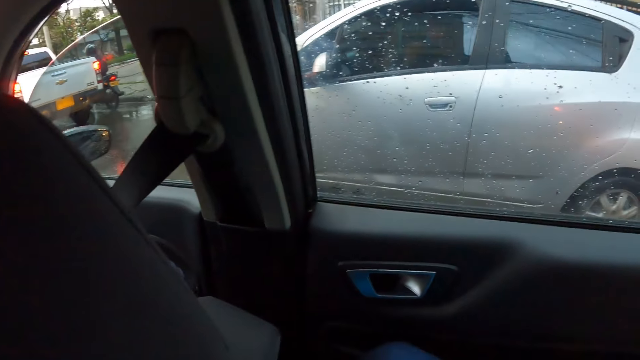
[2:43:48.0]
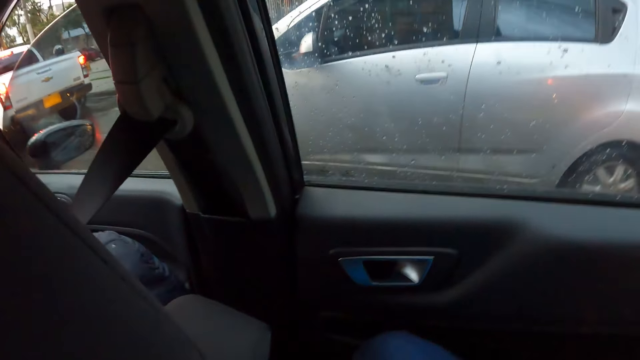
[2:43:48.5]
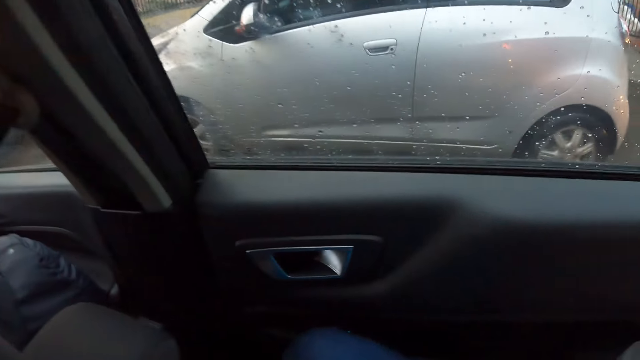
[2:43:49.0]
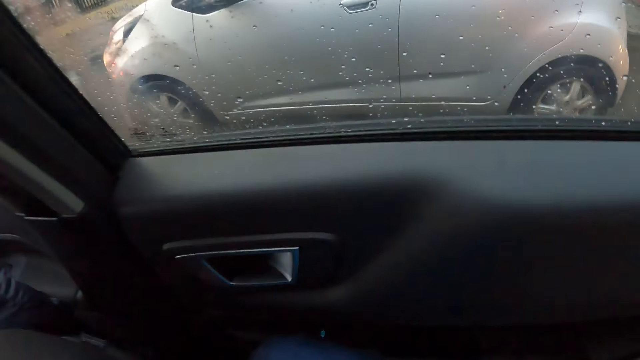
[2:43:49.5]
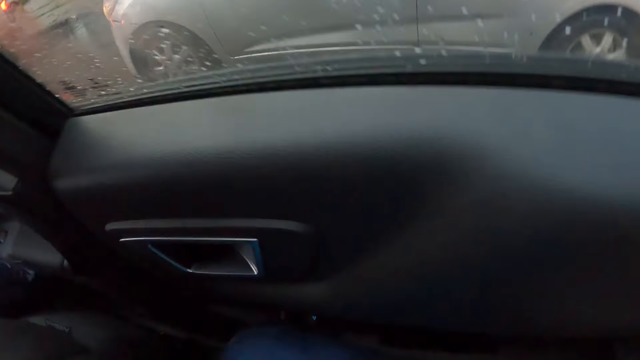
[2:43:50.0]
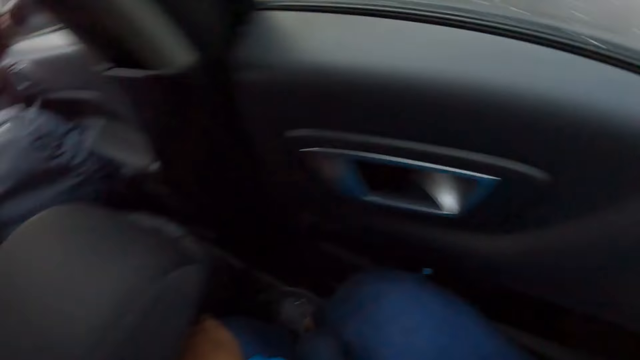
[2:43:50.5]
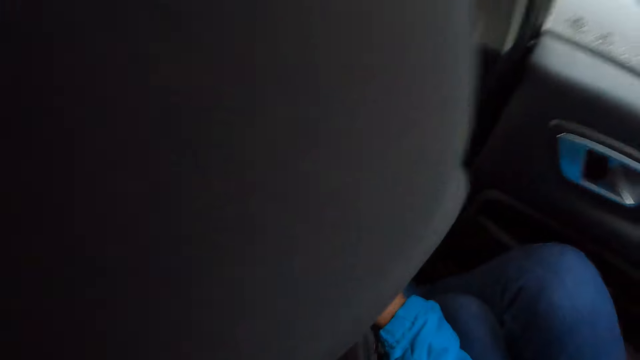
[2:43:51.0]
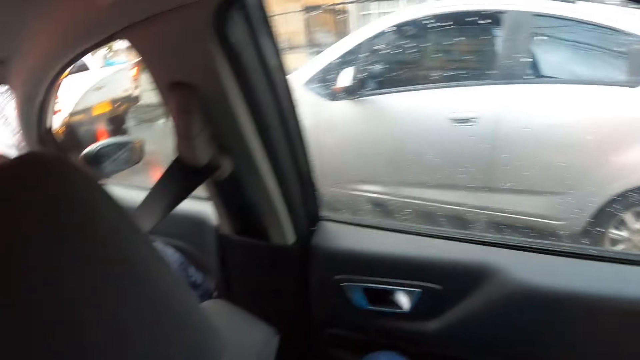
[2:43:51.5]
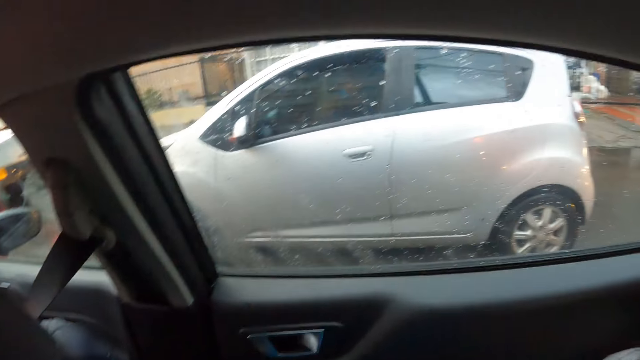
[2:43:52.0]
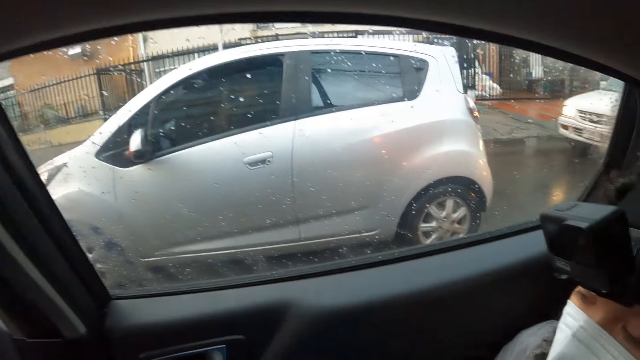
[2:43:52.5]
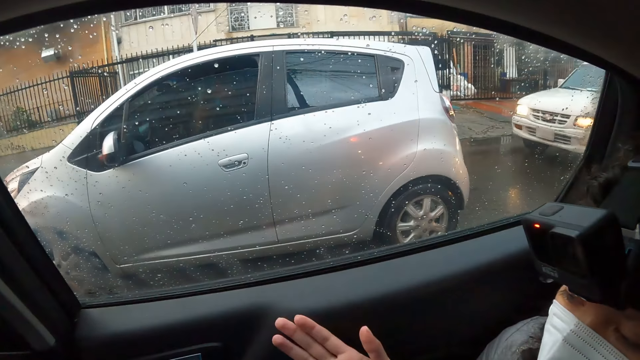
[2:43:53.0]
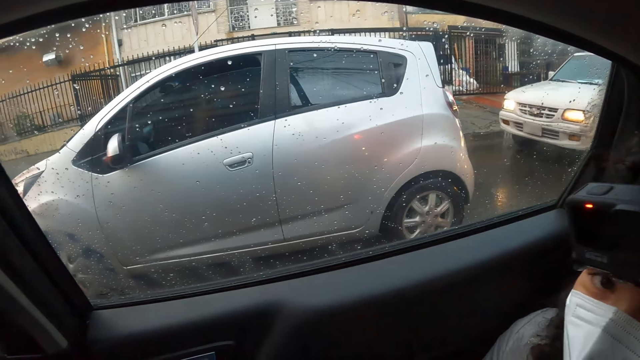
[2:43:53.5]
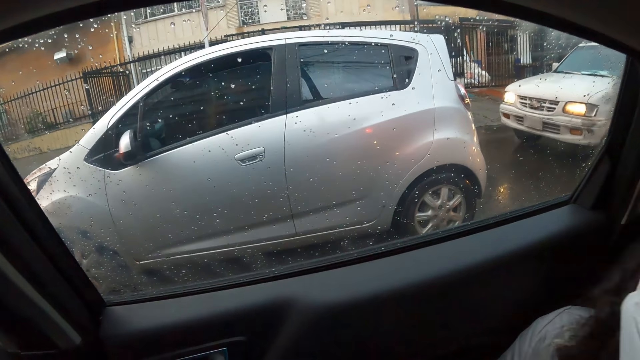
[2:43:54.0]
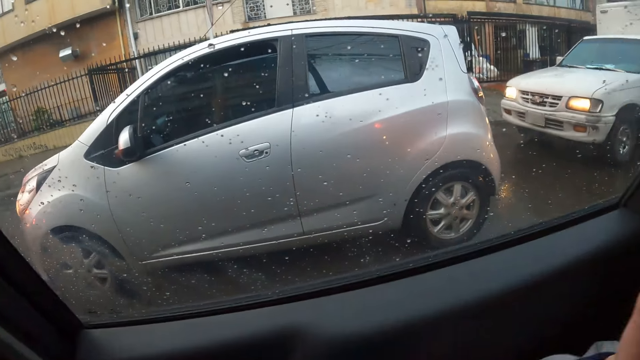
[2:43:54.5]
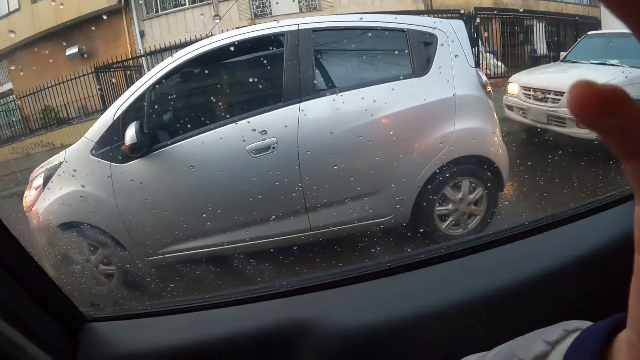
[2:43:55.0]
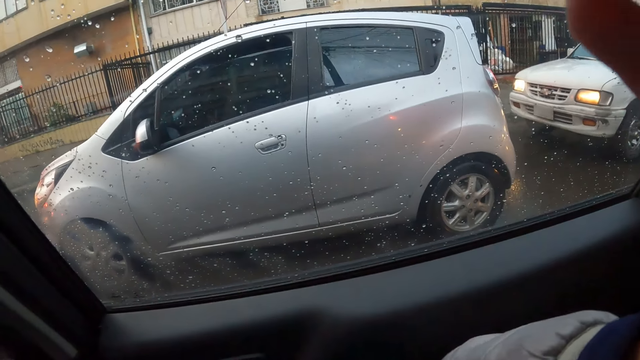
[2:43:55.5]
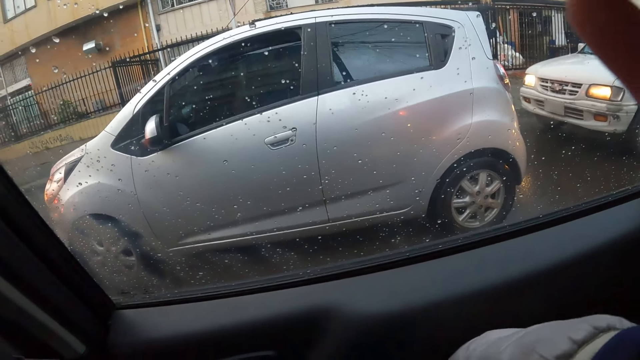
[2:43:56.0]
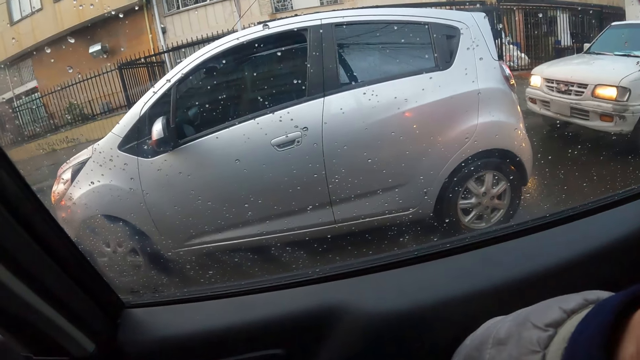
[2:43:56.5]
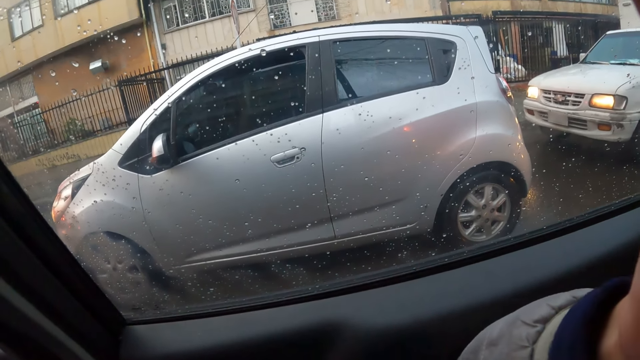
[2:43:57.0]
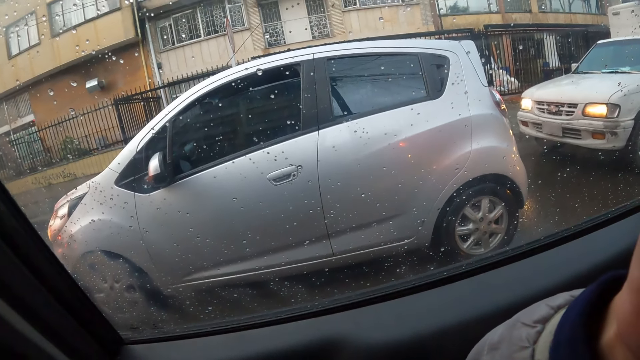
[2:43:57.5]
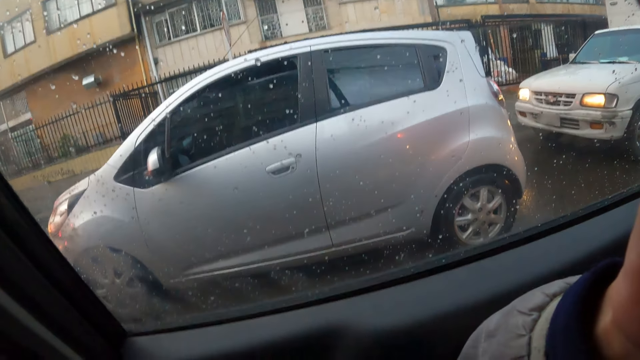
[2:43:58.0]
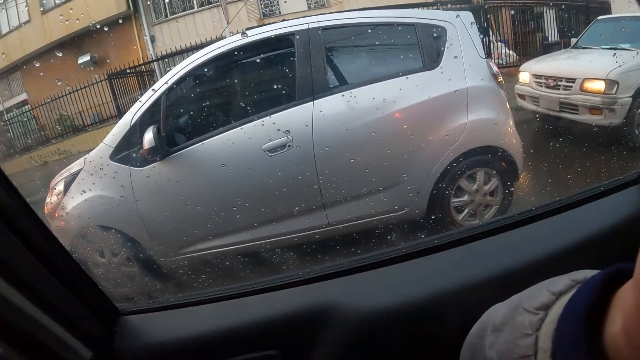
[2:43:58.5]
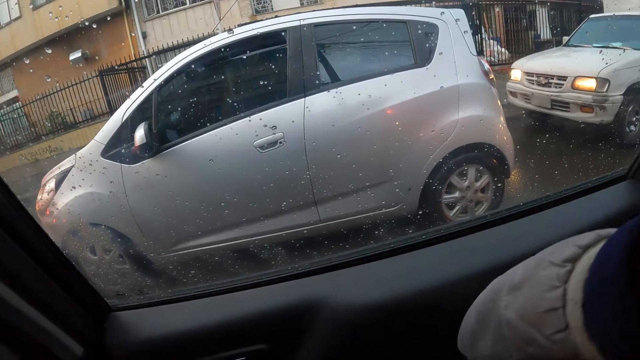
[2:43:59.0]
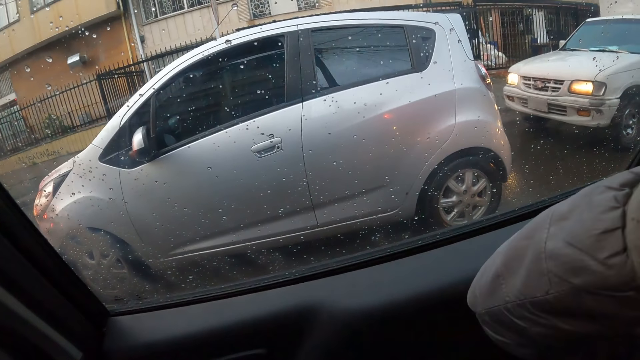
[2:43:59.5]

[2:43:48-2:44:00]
The camera wearer touches her camera with her right hand.

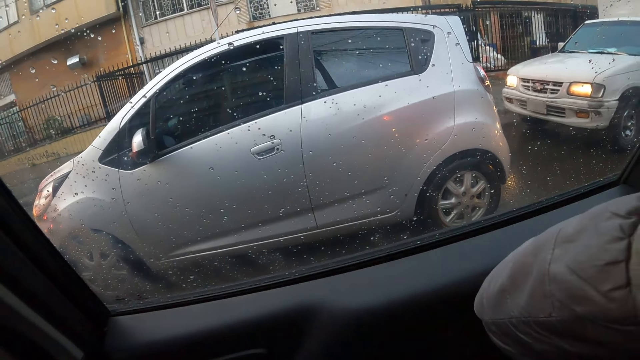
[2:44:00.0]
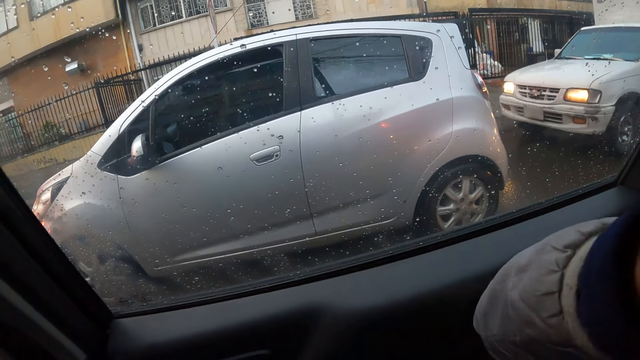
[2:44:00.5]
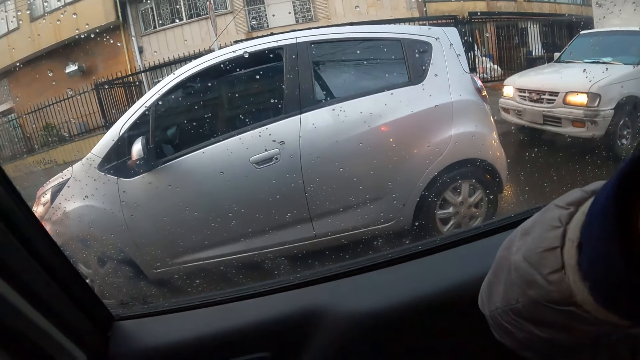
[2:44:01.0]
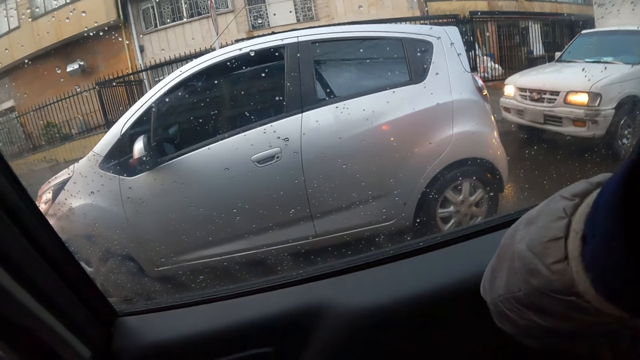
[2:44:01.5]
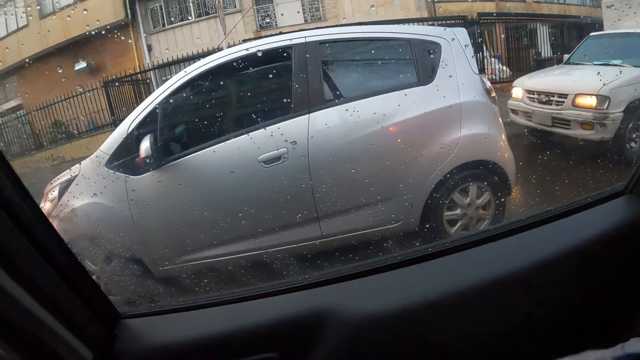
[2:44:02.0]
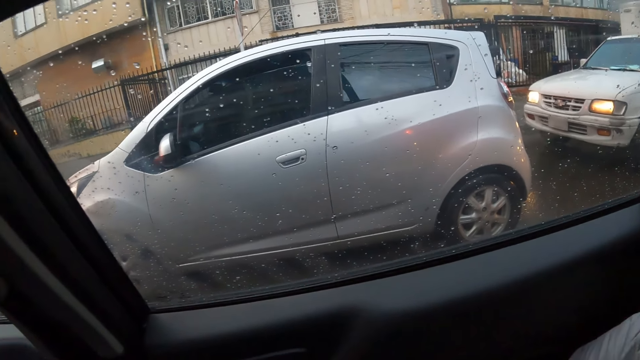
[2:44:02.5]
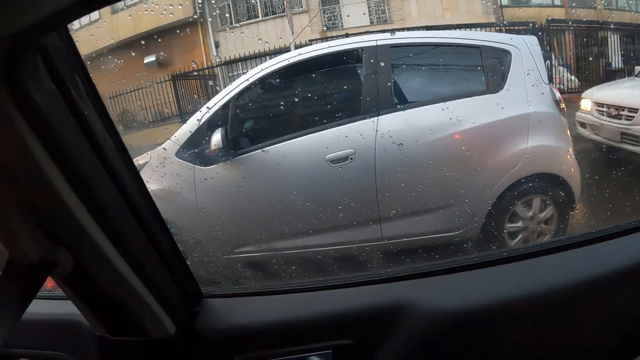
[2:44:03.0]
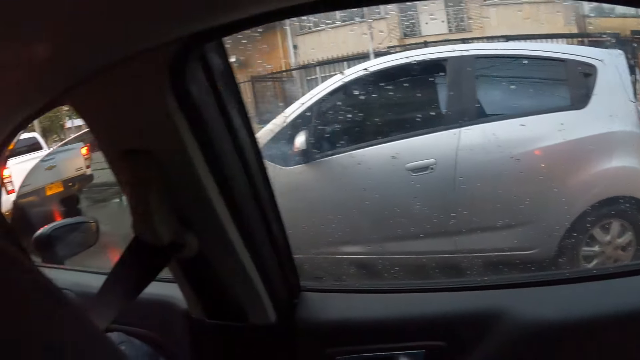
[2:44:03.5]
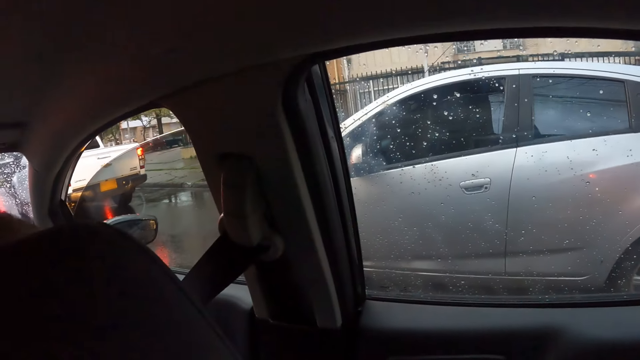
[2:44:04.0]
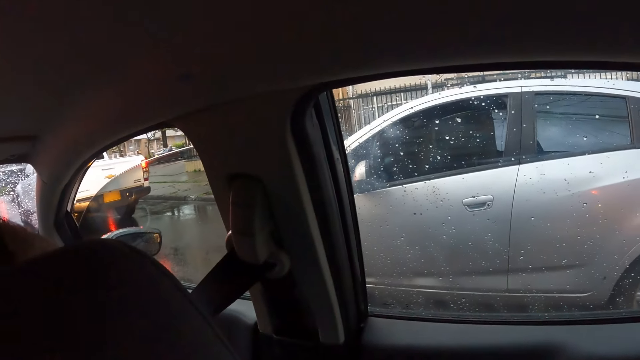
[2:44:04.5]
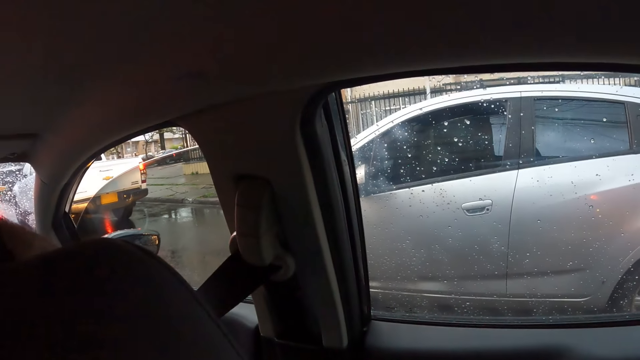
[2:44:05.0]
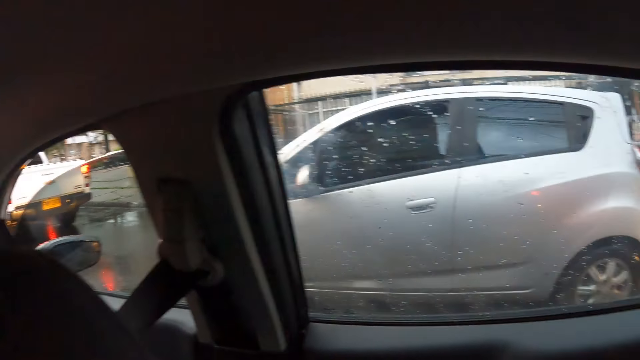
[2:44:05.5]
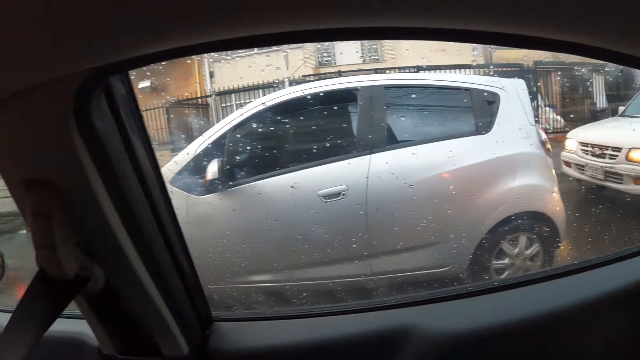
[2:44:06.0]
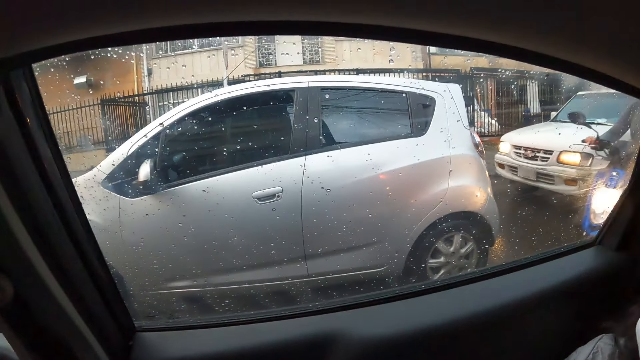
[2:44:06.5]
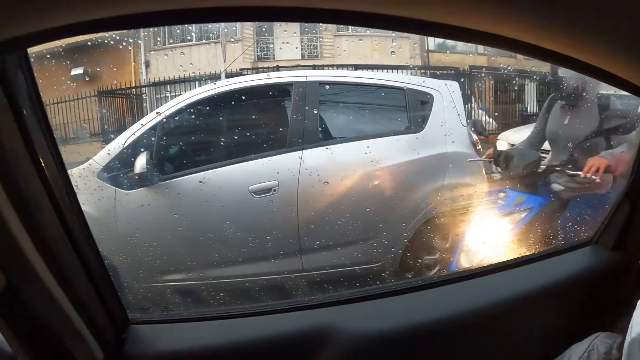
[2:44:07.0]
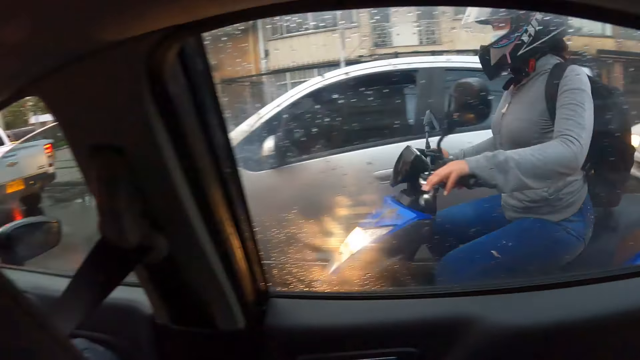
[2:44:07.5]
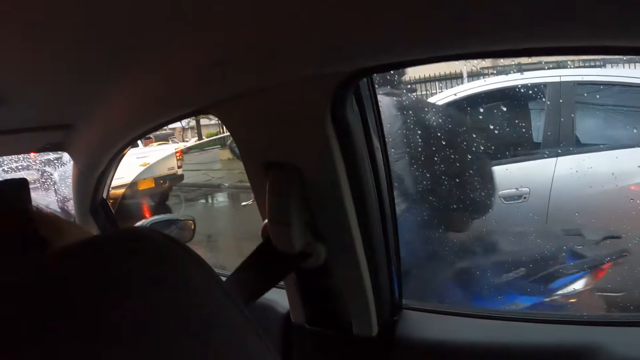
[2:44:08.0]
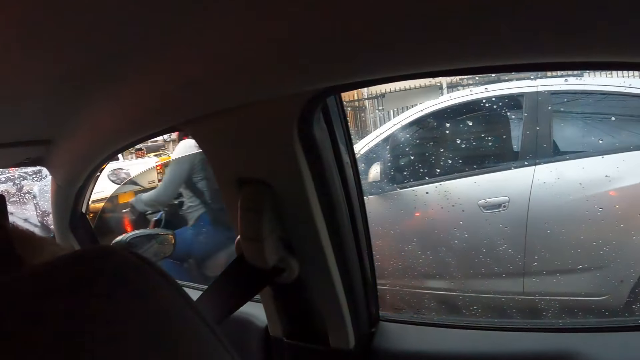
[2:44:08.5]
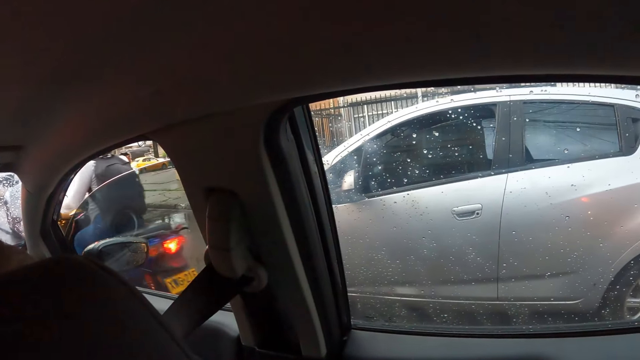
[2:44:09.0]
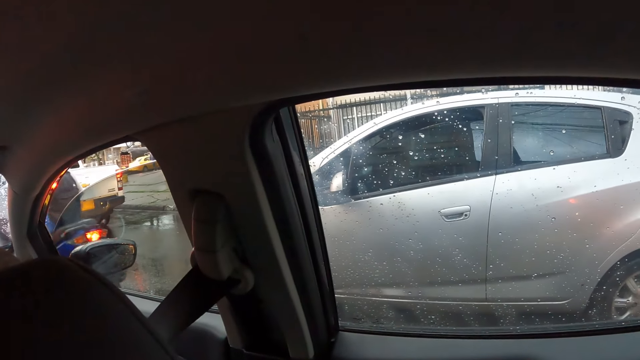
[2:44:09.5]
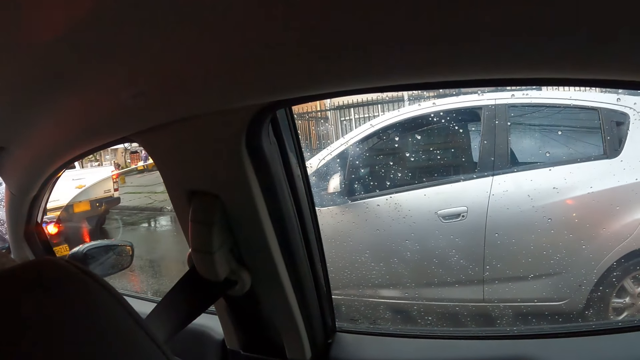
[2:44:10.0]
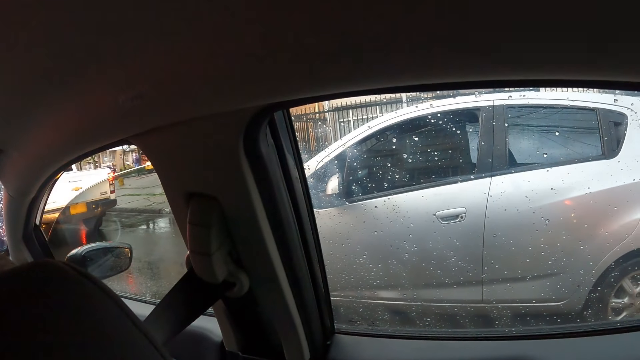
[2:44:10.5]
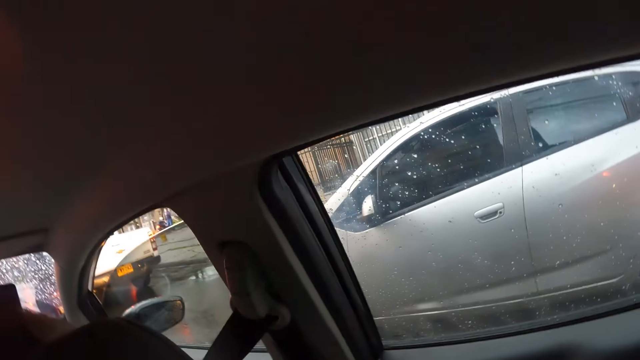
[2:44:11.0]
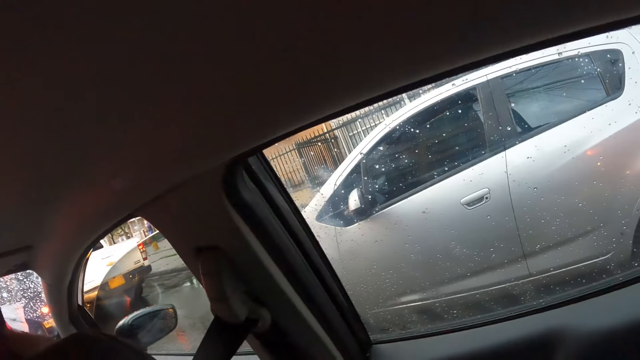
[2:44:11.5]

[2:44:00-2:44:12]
A blue motorbike drives past the woman.
